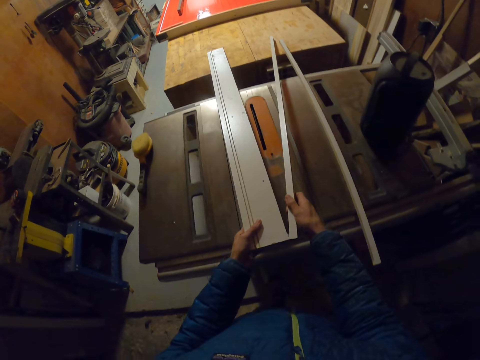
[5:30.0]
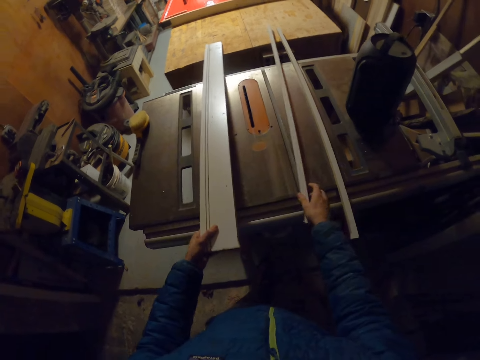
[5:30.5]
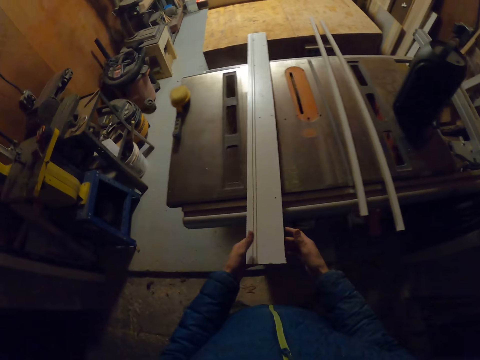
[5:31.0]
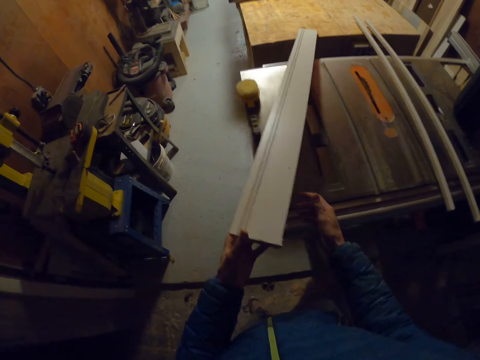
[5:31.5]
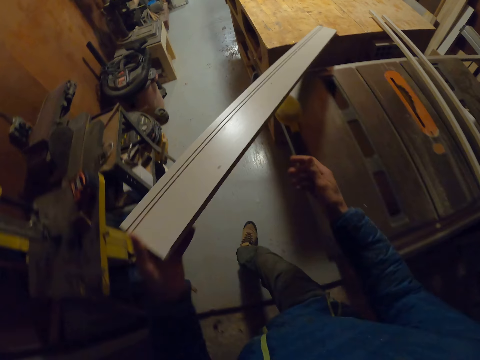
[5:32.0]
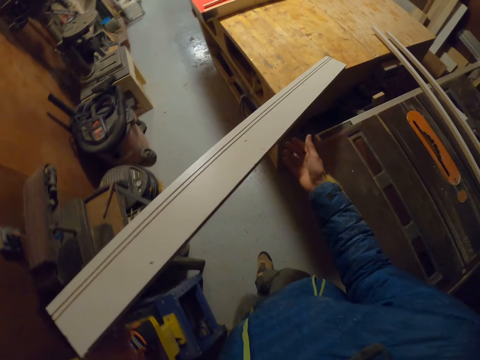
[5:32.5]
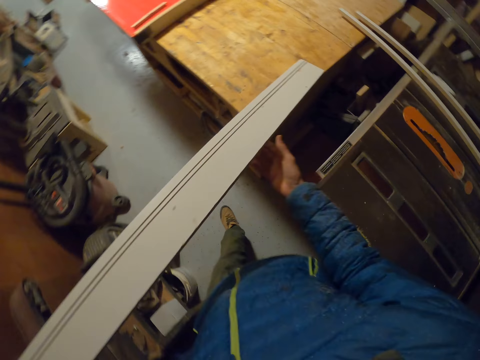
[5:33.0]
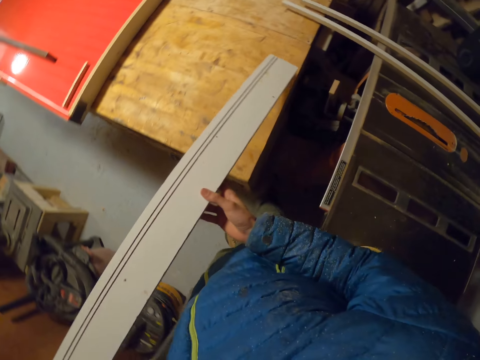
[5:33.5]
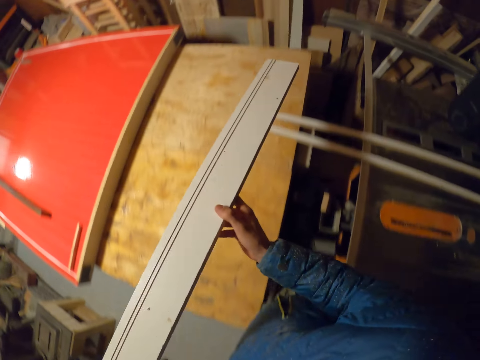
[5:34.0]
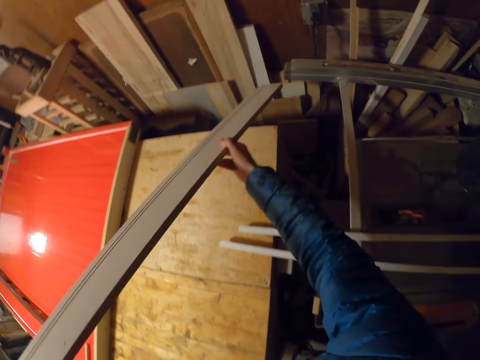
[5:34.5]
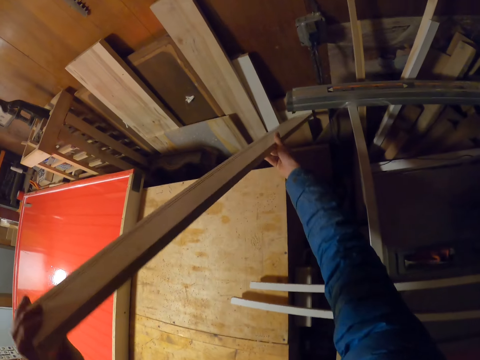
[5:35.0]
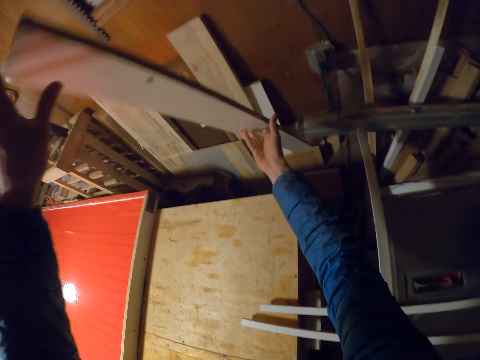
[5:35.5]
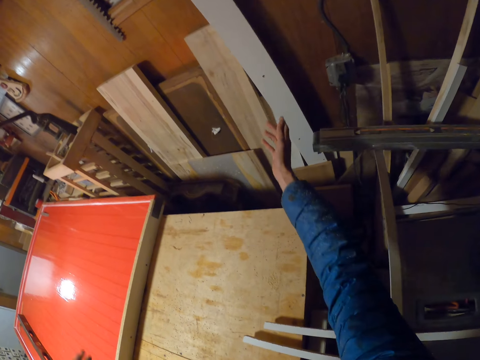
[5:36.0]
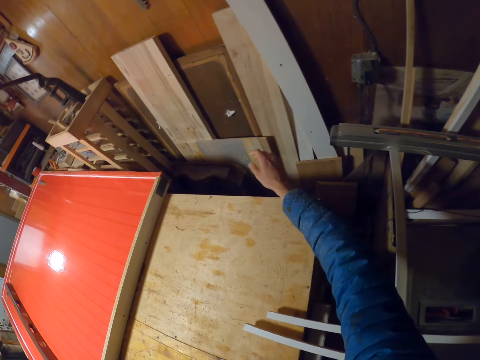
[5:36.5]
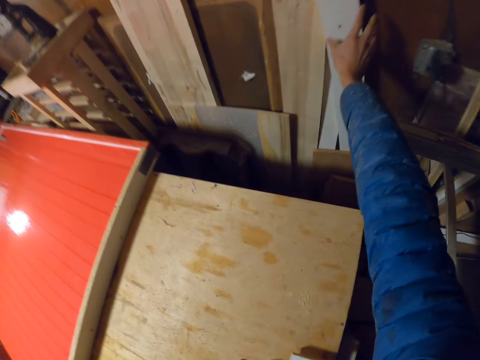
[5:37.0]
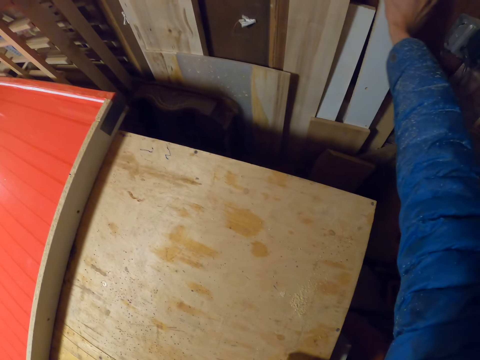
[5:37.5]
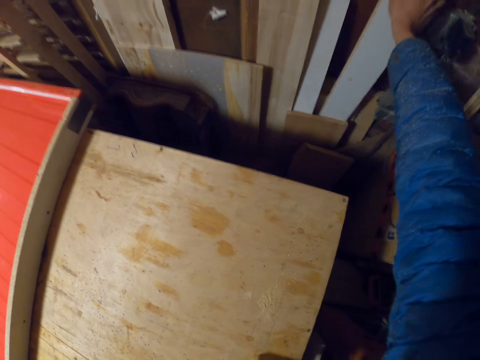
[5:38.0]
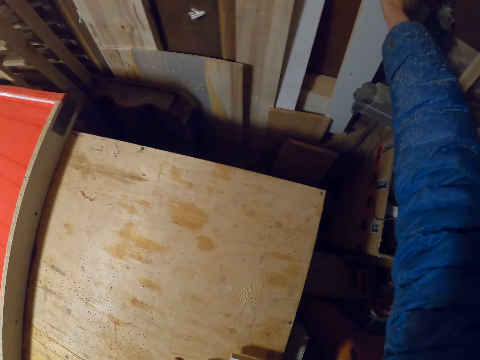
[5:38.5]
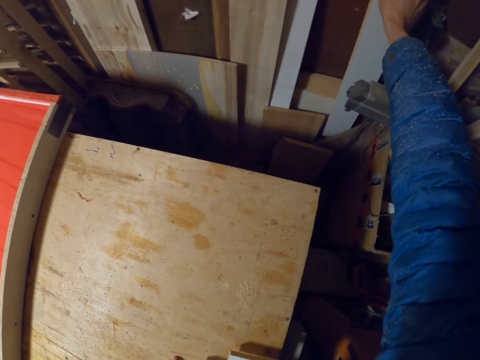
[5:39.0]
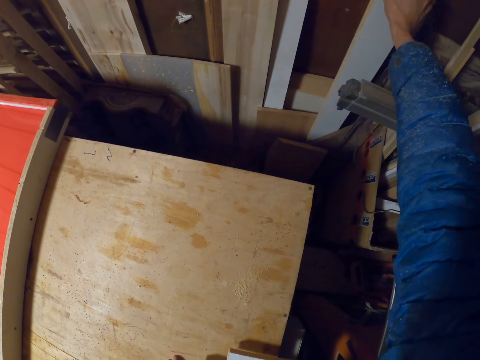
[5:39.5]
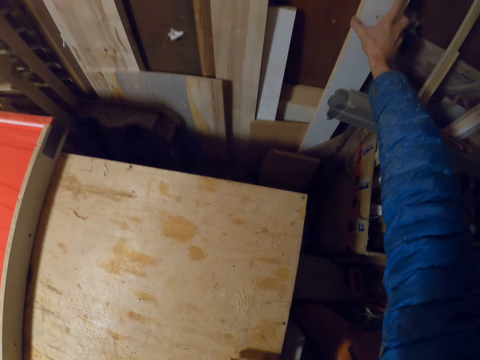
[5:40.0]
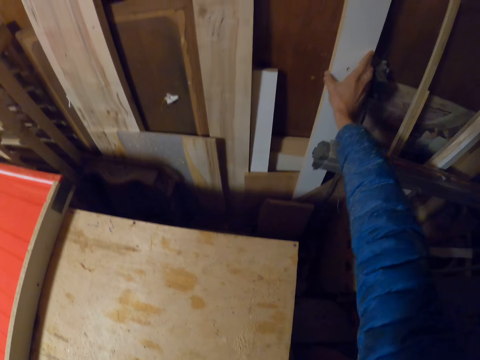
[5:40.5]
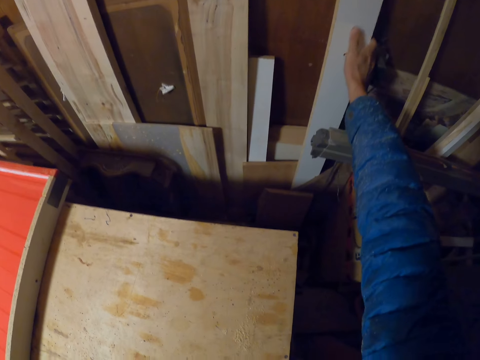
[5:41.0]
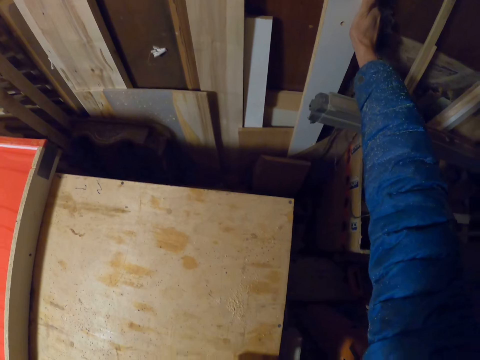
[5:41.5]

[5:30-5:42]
The camera wearer puts the small piece aside. He picks up the plank from the table saw with his hands. He puts the other piece of wood aside. He drops the plank beside another plank on the wall.

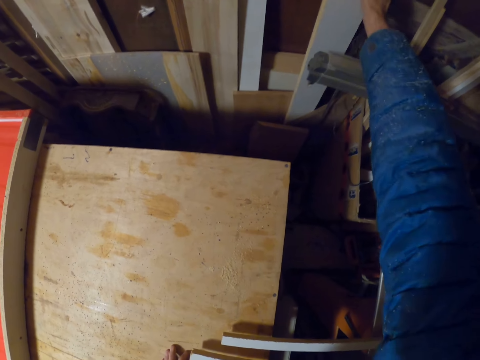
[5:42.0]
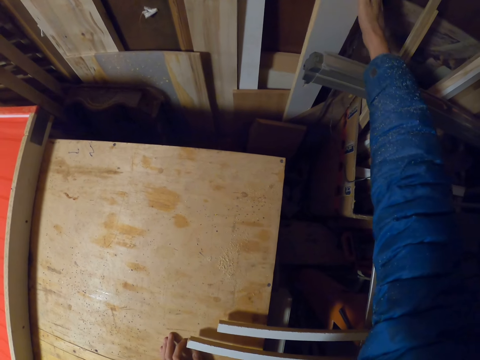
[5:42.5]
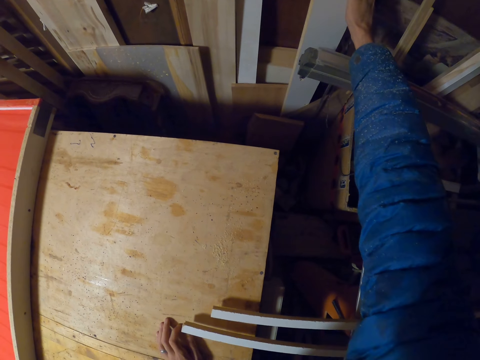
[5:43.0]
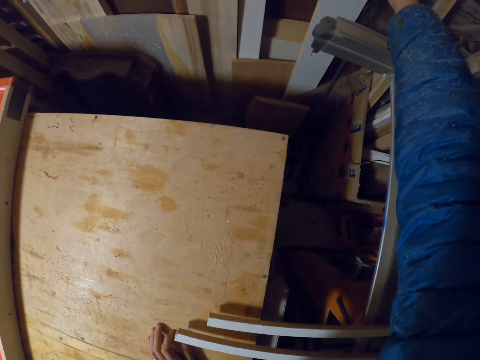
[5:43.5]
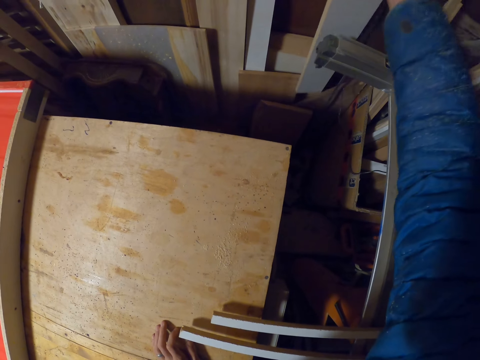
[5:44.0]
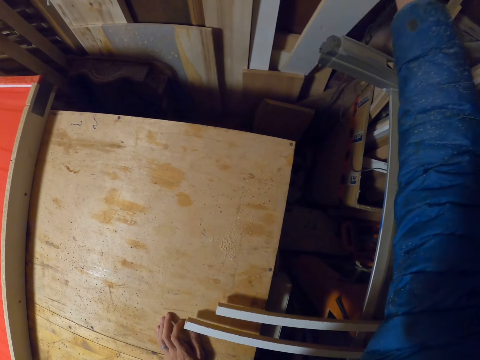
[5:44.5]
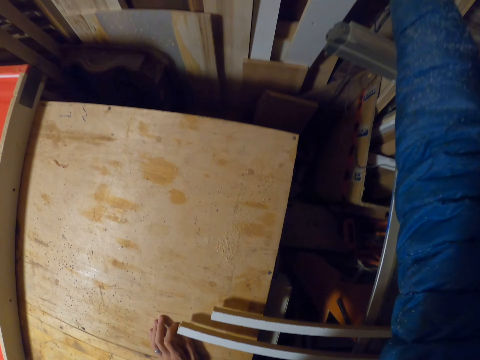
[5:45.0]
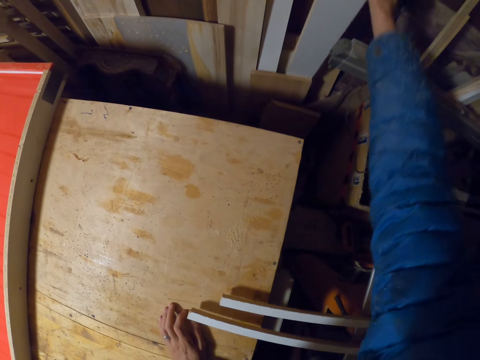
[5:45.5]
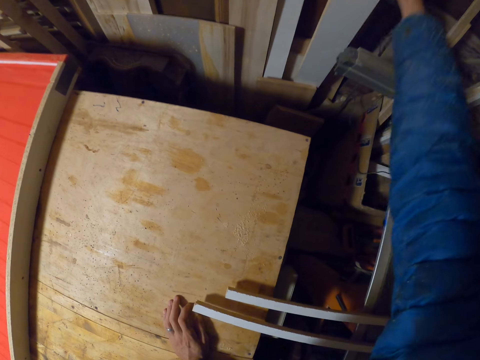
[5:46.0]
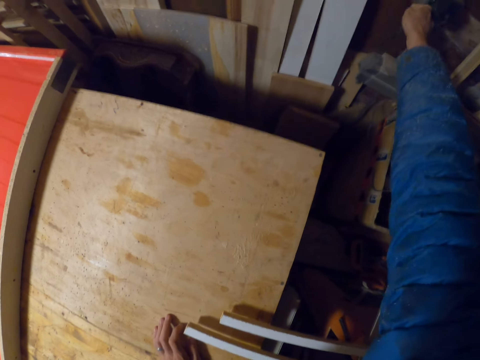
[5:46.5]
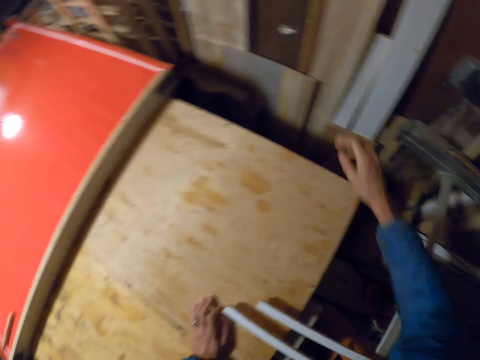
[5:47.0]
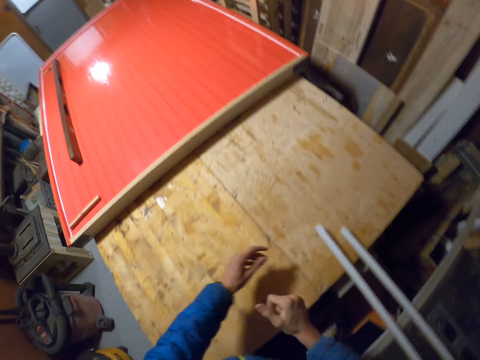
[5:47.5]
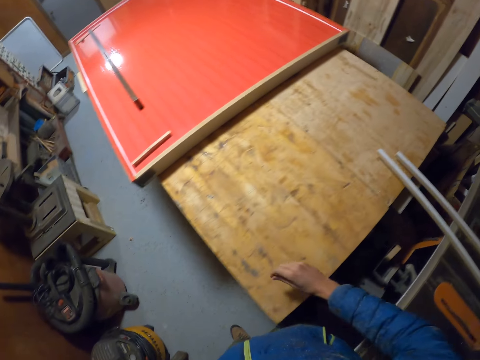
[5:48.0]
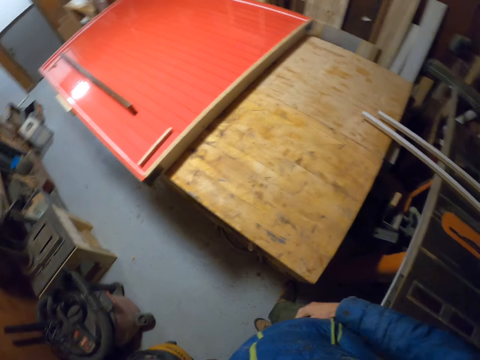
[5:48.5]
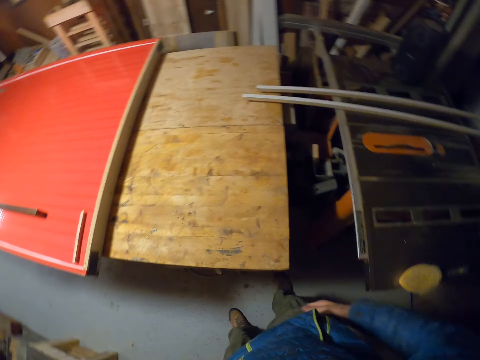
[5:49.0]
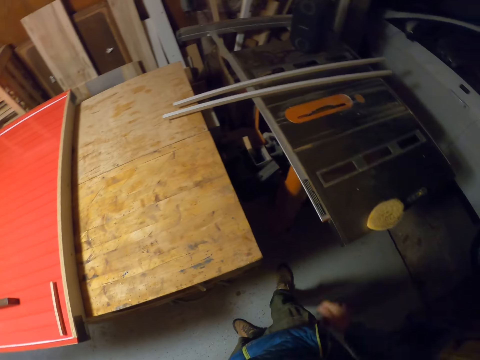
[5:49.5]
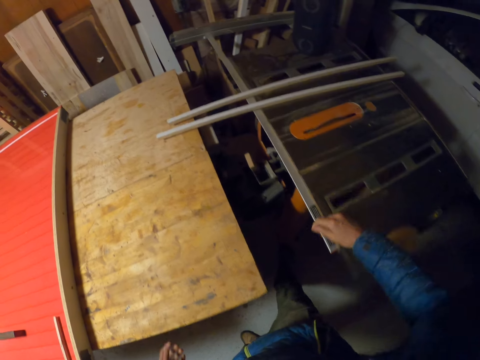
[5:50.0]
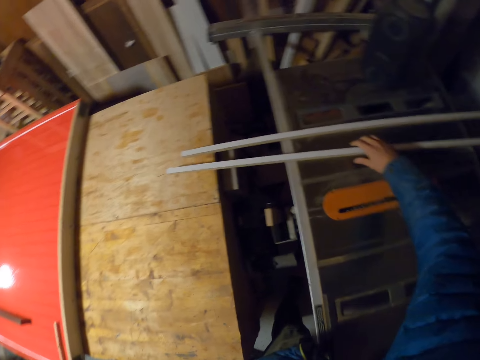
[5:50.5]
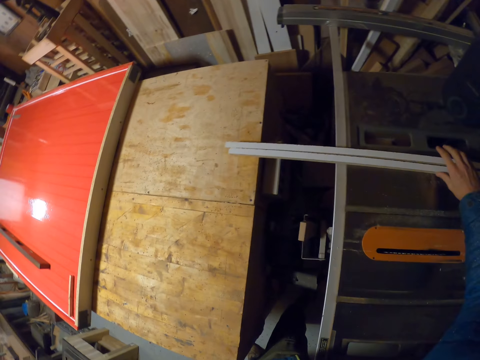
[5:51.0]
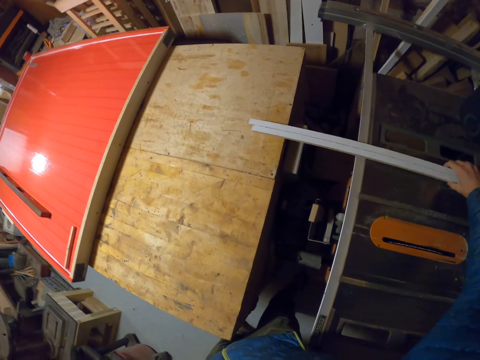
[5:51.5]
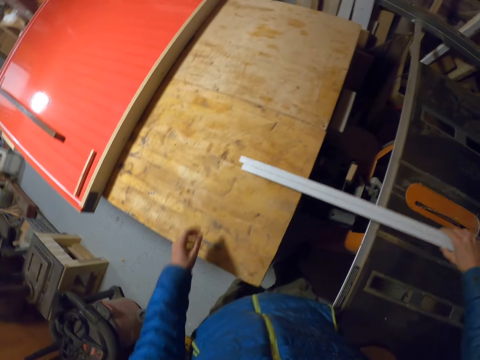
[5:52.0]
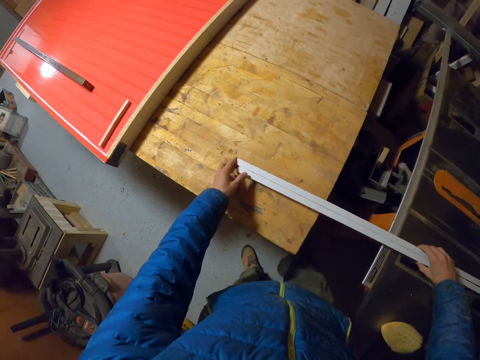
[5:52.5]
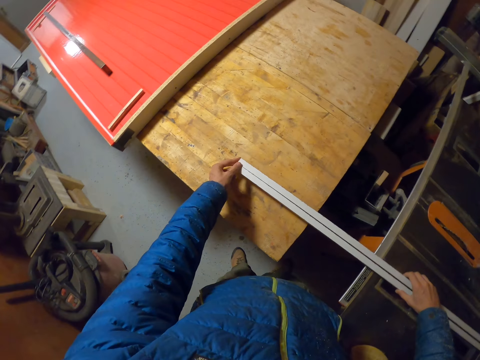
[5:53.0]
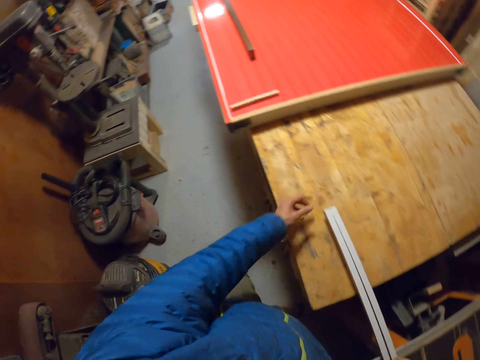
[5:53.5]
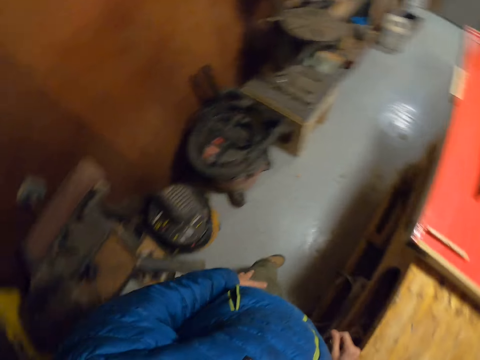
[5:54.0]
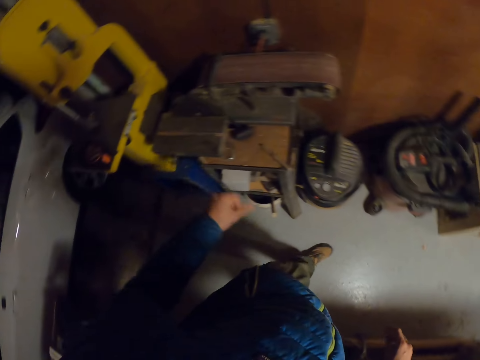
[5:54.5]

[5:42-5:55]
The camera wearer wipes his hands on his cloth. He moves the two small pieces of wood on the table saw with his right hand.

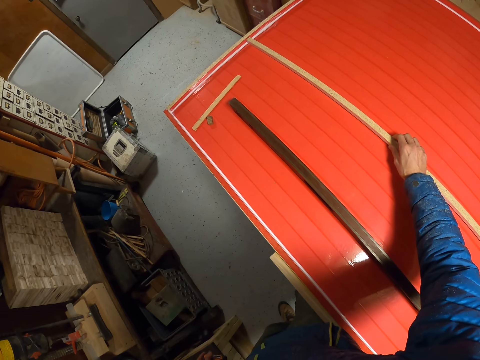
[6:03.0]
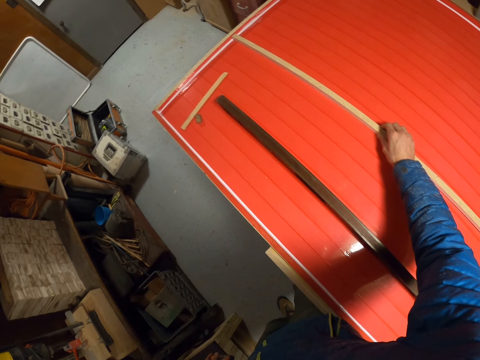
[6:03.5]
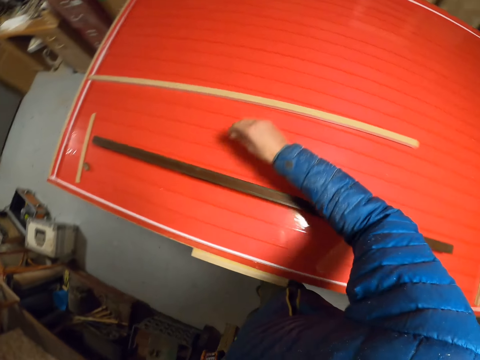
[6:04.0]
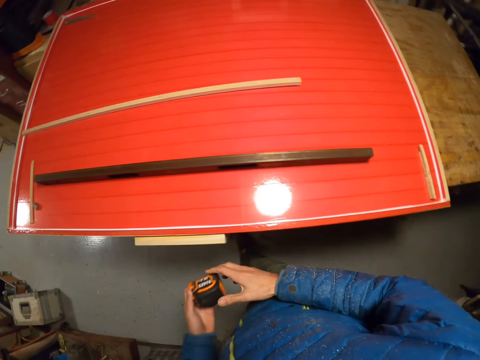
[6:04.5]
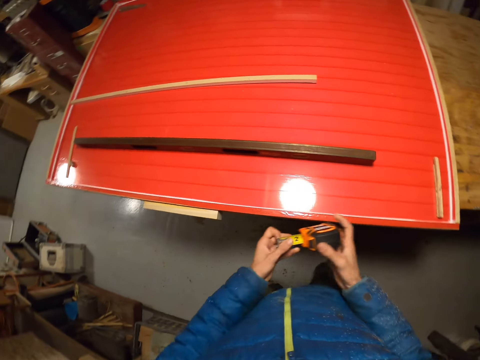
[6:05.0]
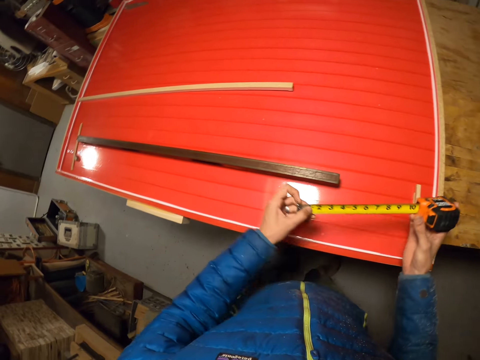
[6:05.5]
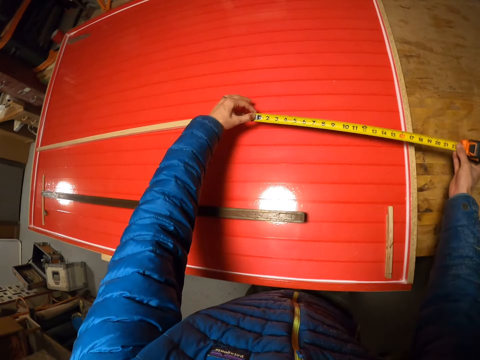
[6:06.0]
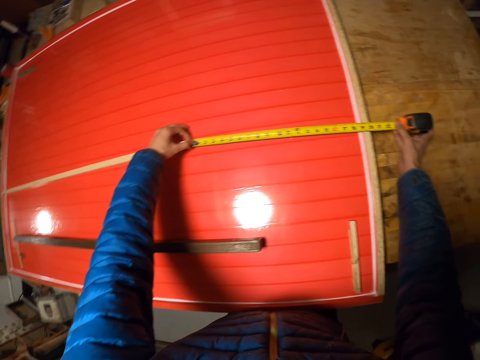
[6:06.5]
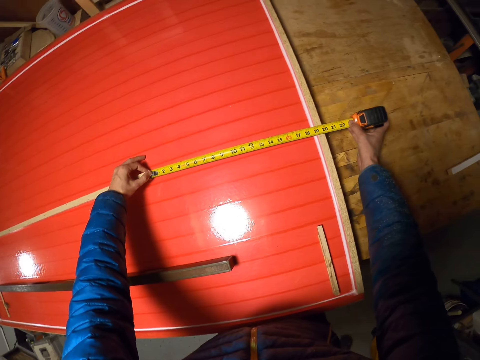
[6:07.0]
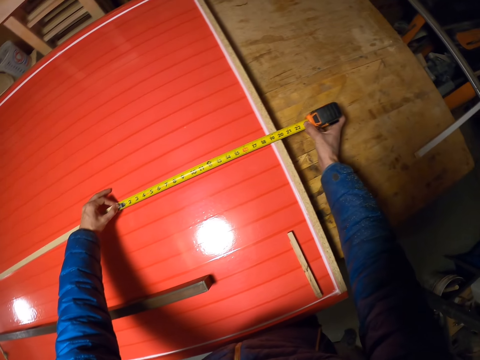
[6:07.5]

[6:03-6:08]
The camera wearer pulls the metric tape measure. He measures a part of the slab of wood on the table with the measuring tape in his hands. He measures the remaining part.
